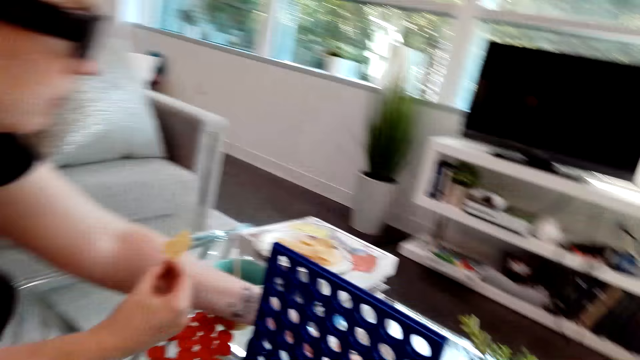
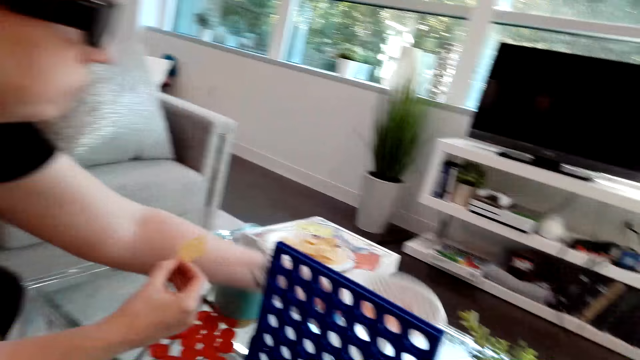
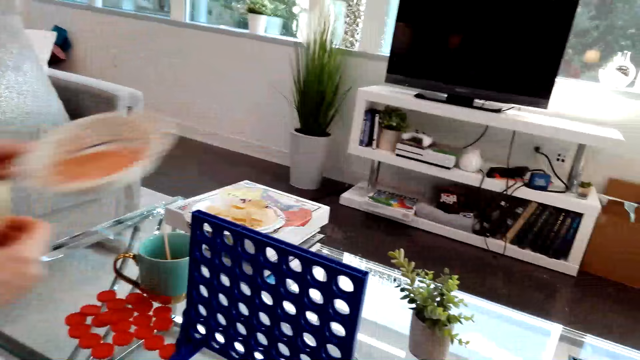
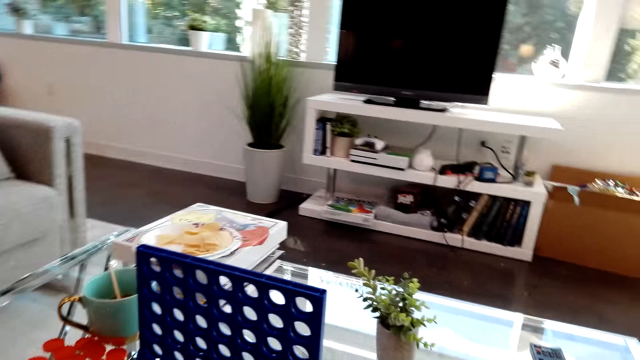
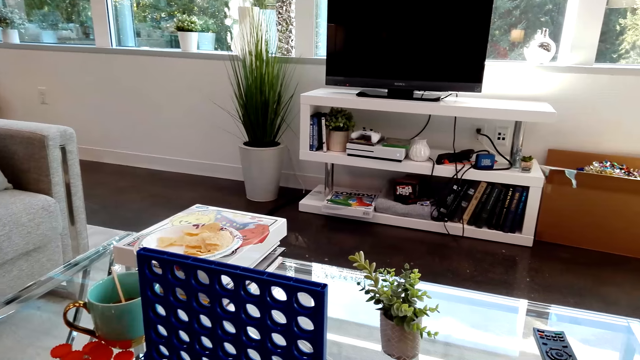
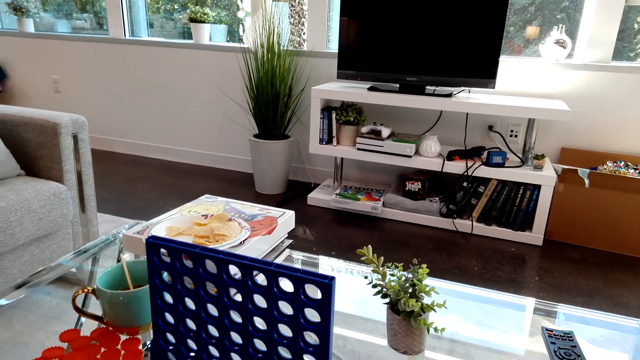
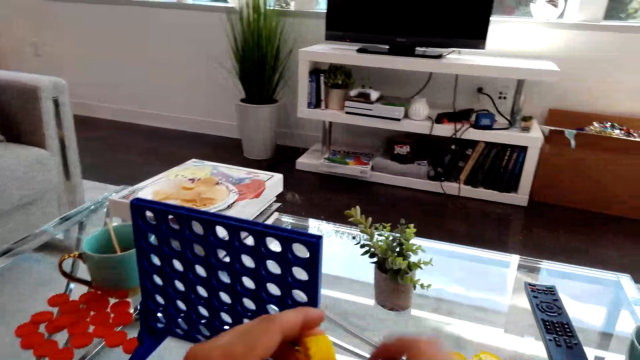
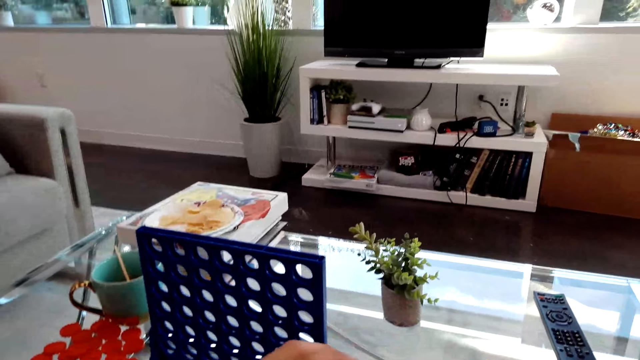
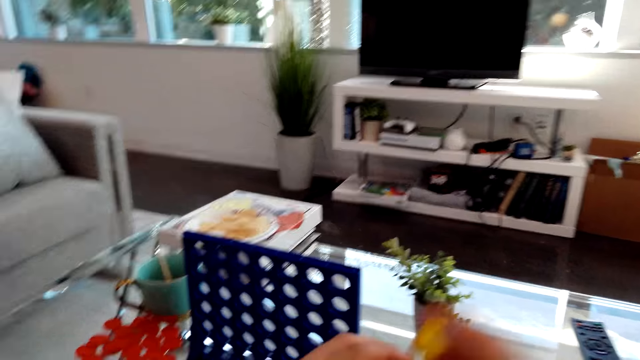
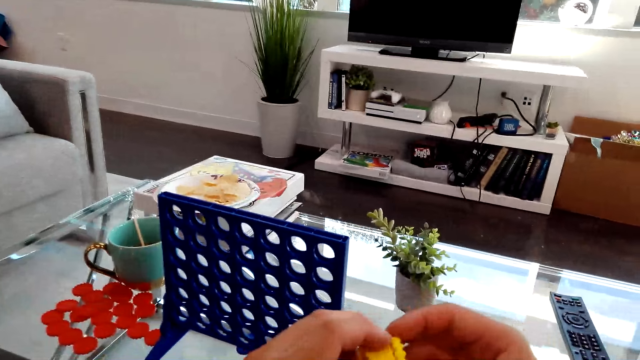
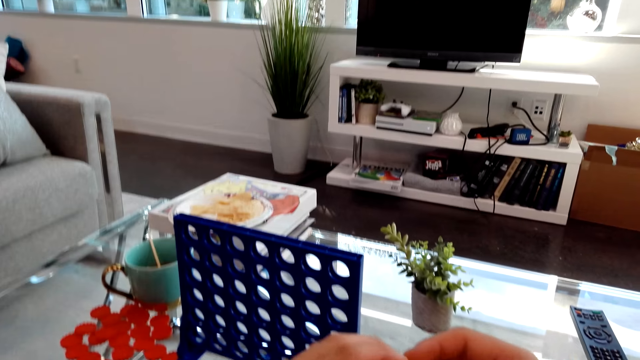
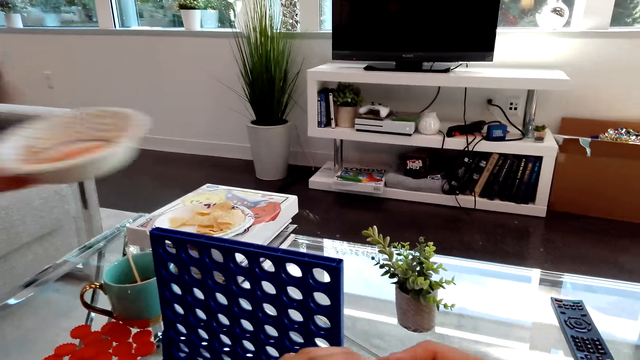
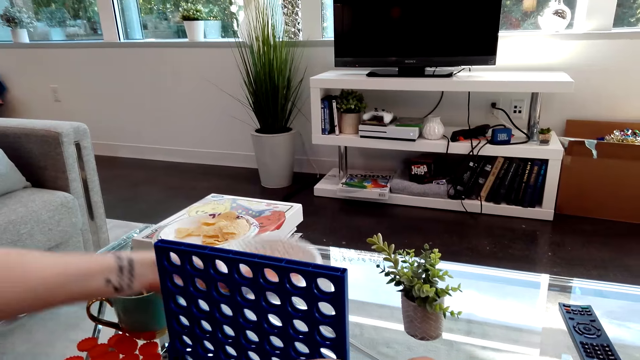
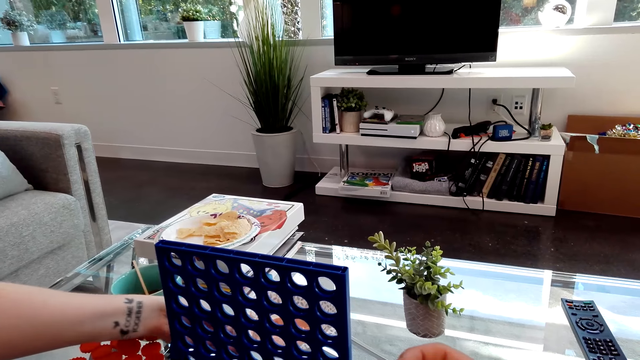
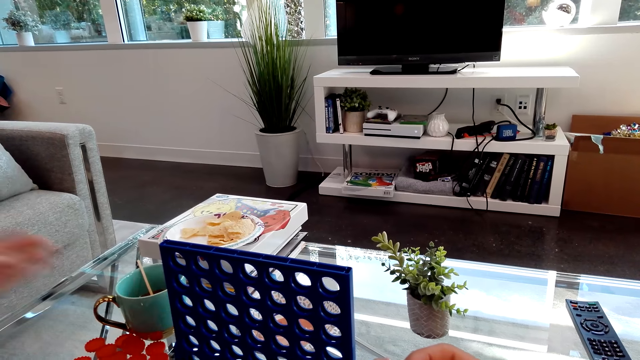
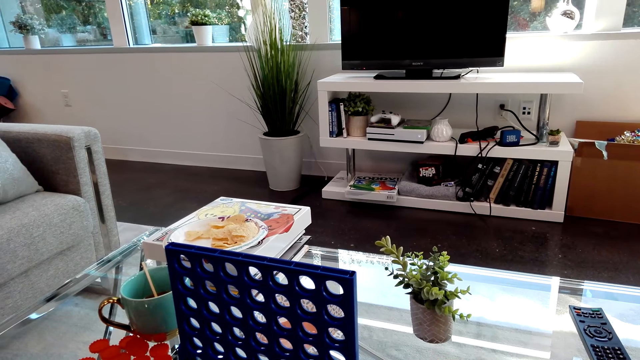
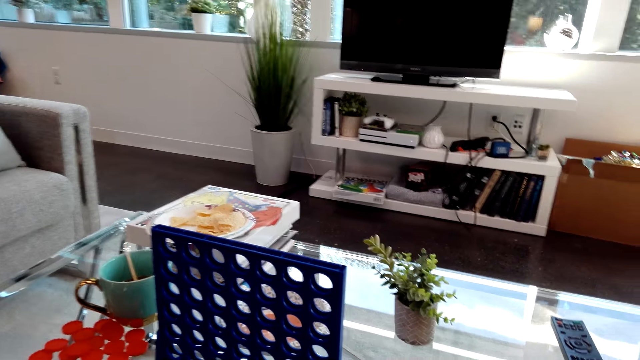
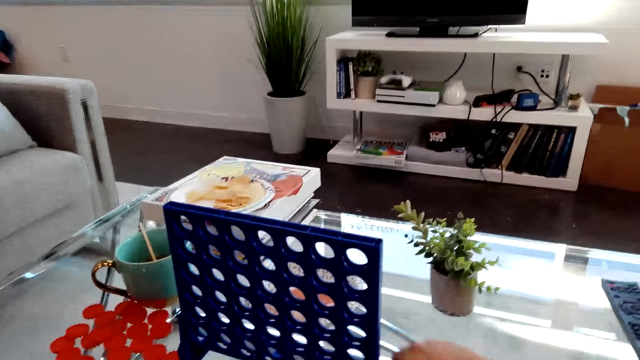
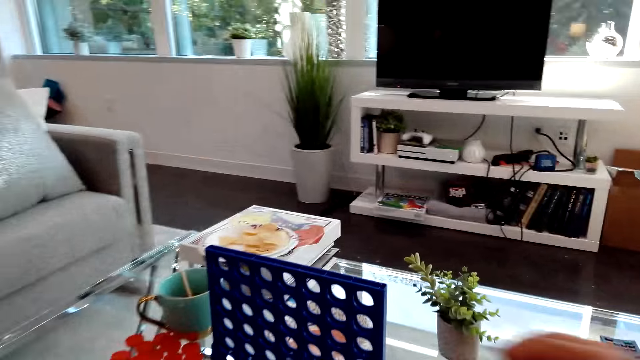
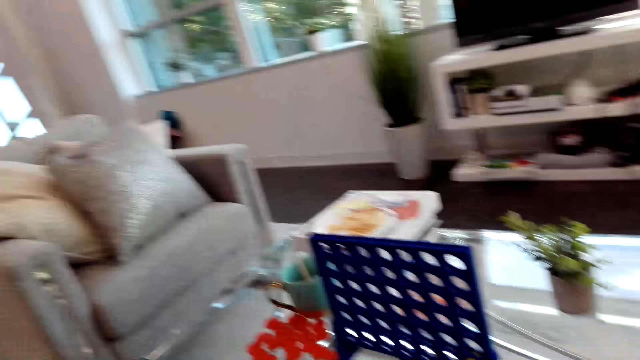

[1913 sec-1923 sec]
A person picks a plate from the table. The camera wearer holds Connect 4 game coins. The person puts the plate on the table.

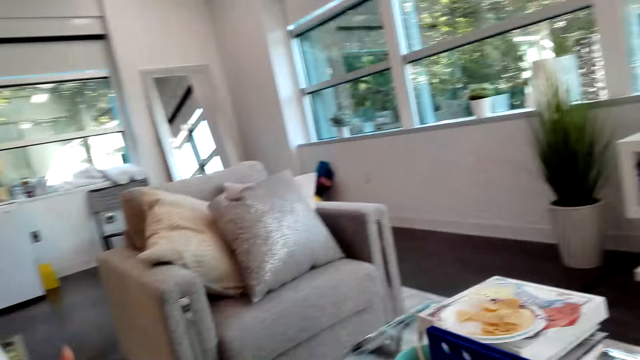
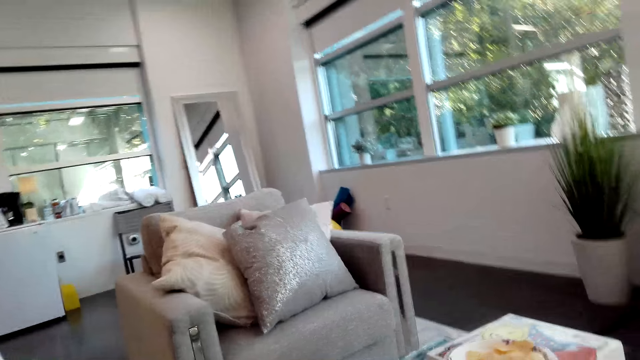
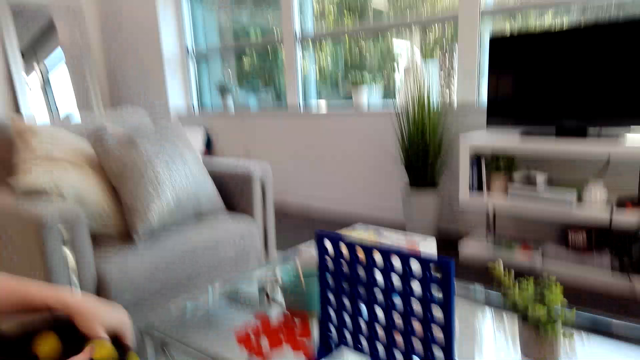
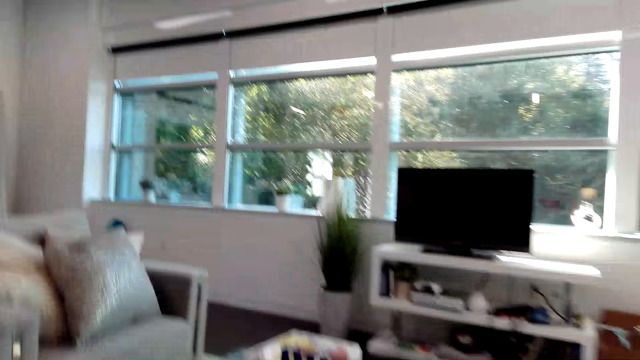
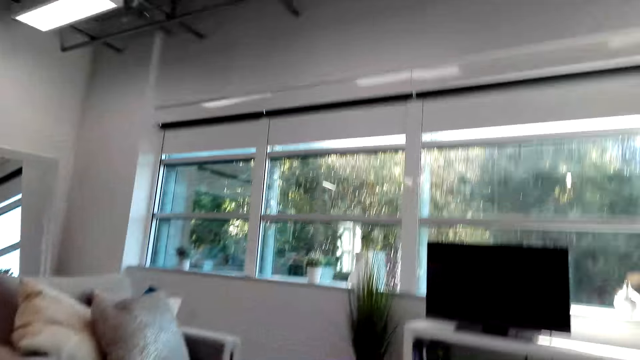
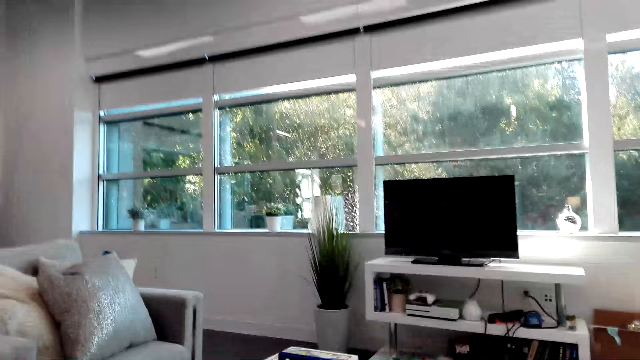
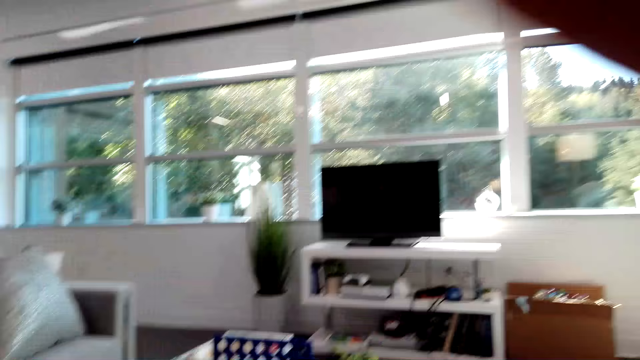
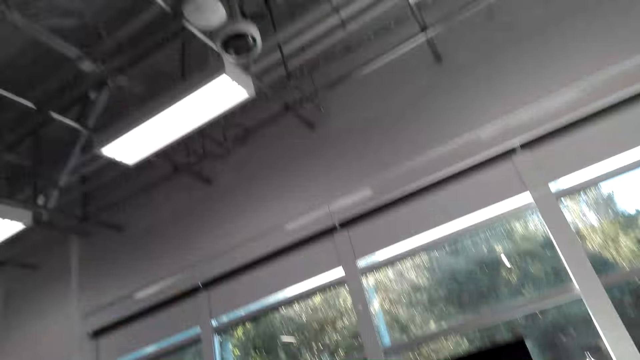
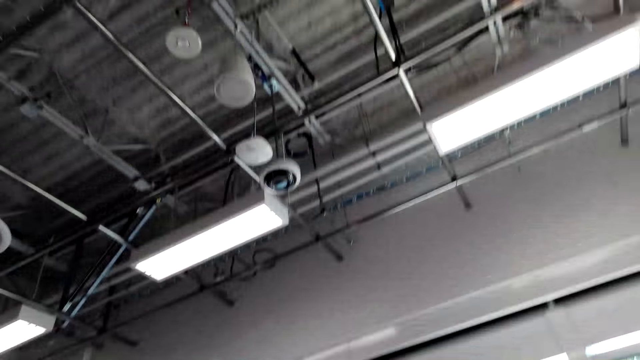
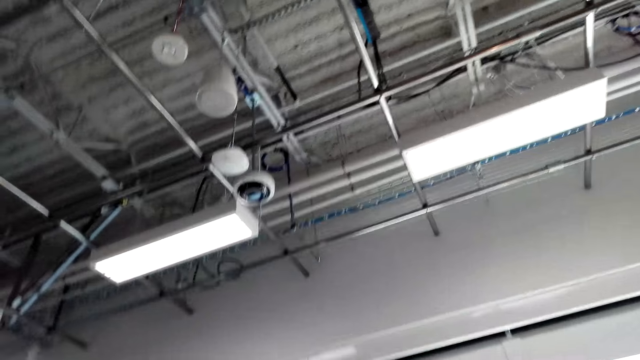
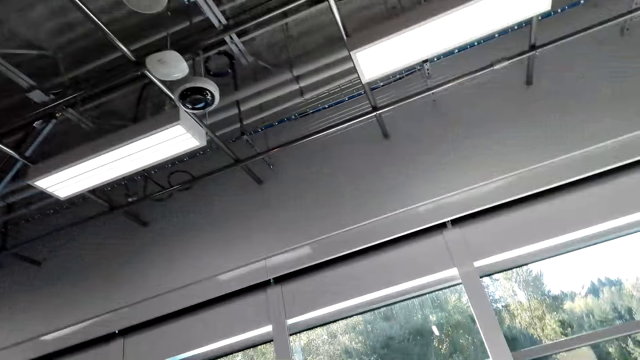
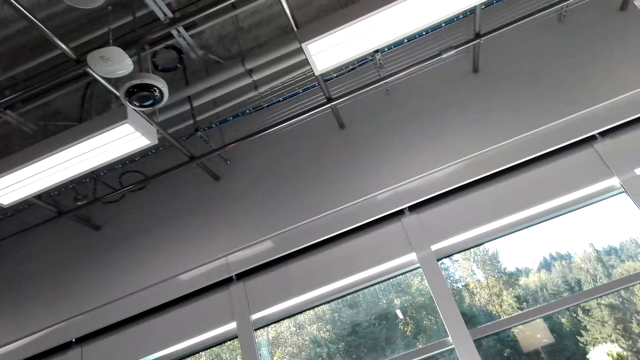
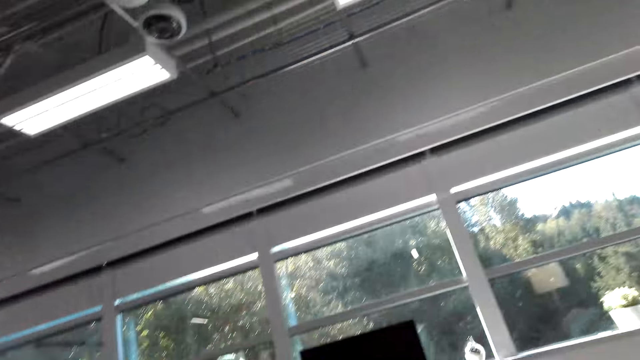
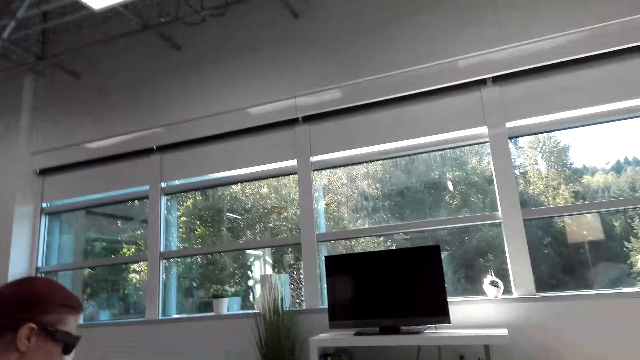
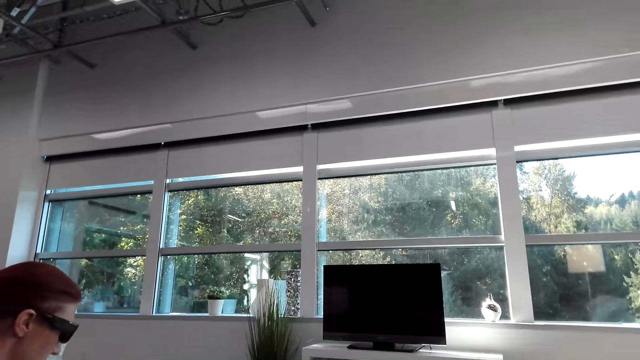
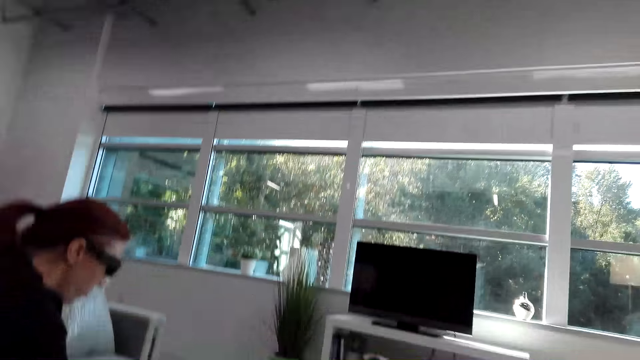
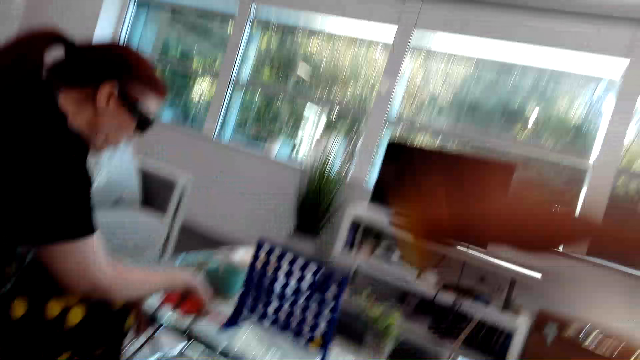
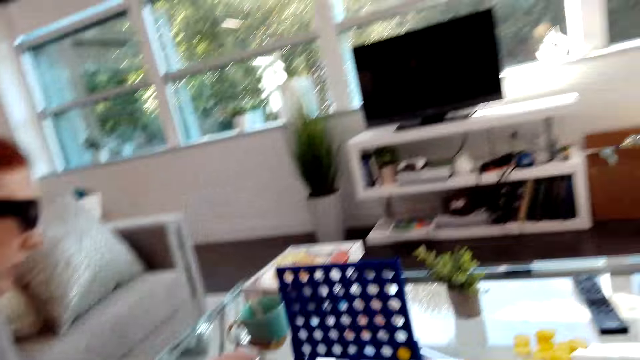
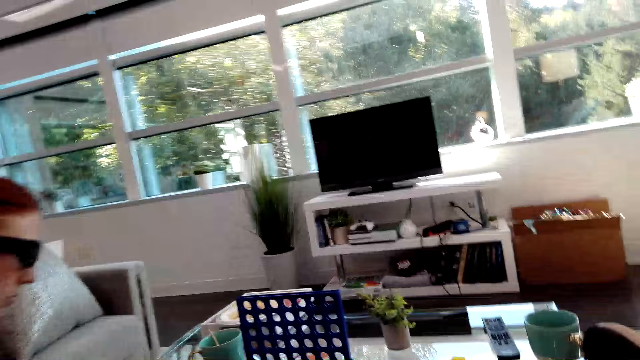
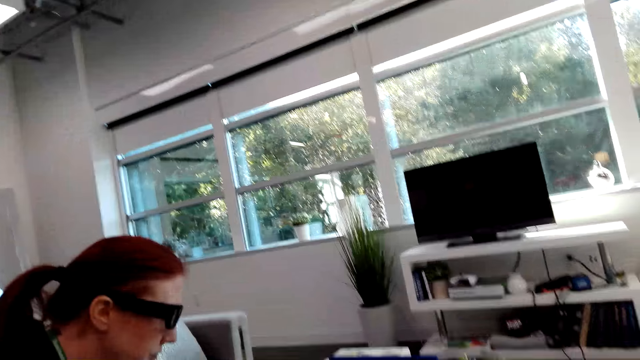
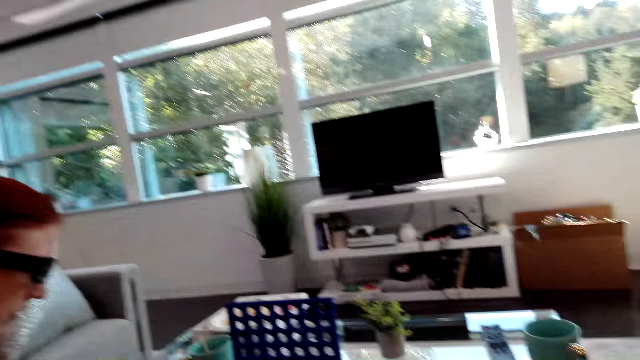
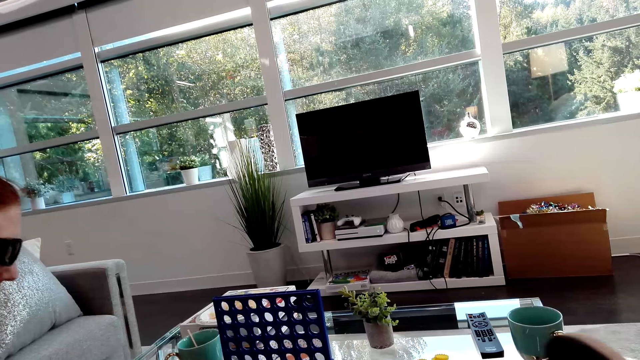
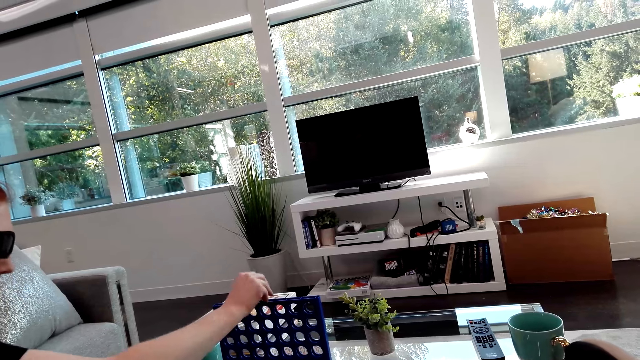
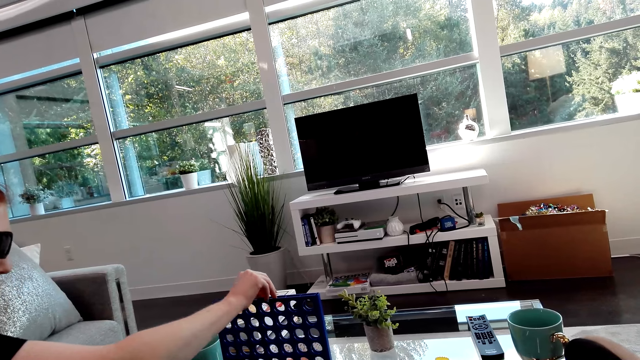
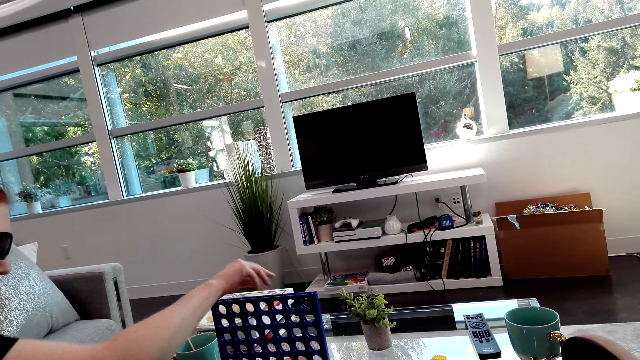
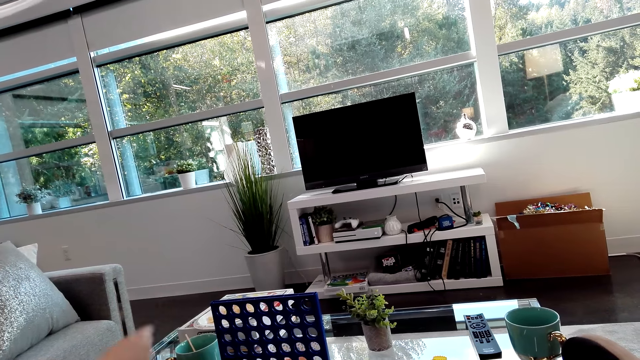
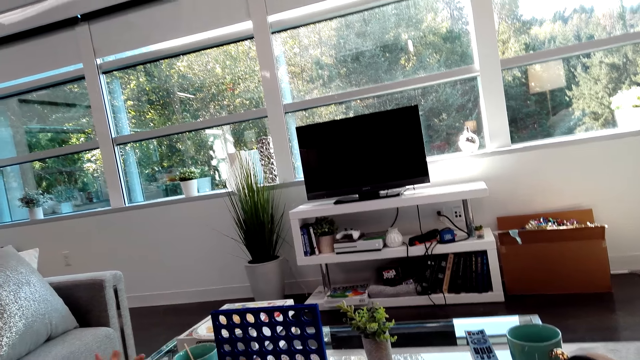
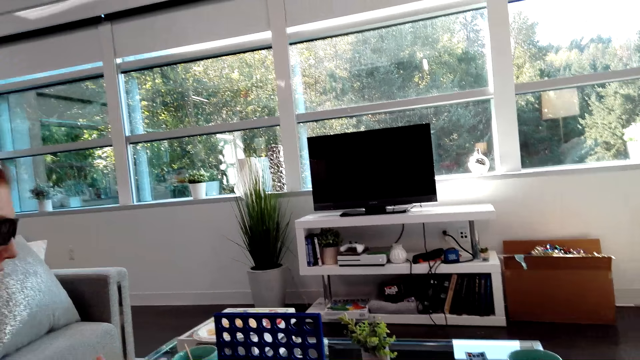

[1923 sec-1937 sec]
The camera wearer raises hands. A lady plays the Connect Four game. The lady drops a Connect 4 game coin in the board.
